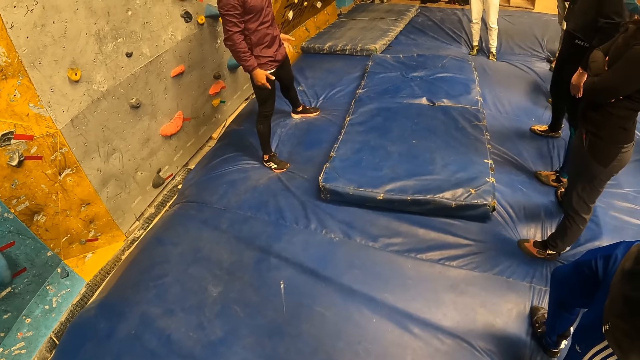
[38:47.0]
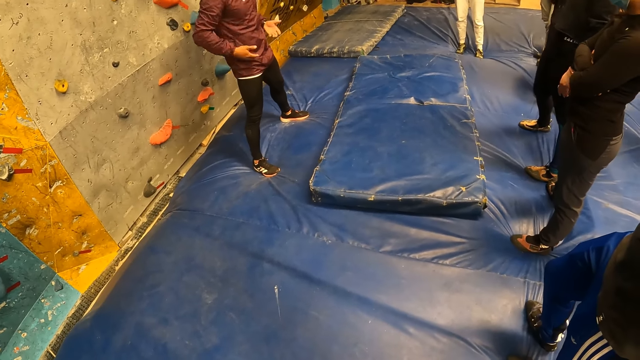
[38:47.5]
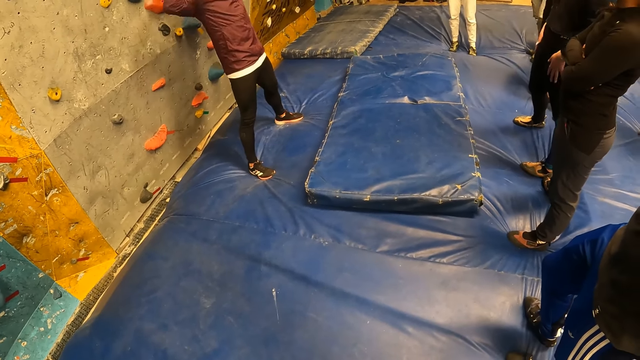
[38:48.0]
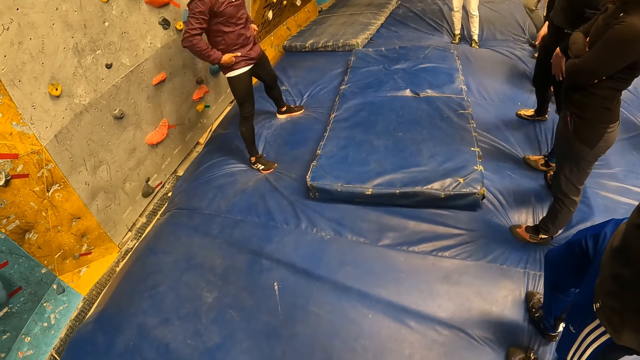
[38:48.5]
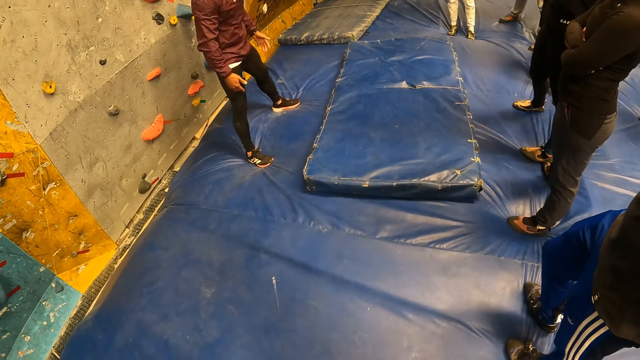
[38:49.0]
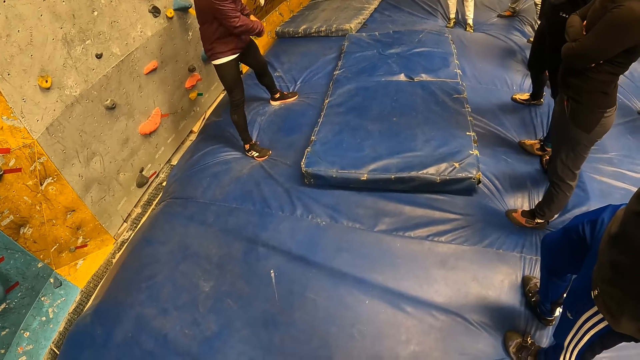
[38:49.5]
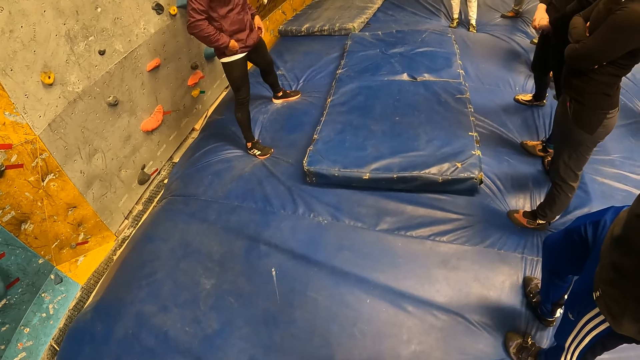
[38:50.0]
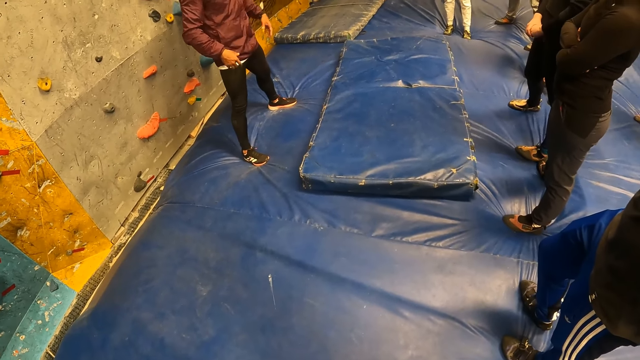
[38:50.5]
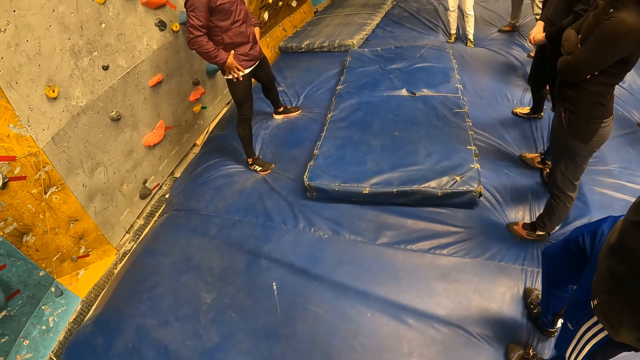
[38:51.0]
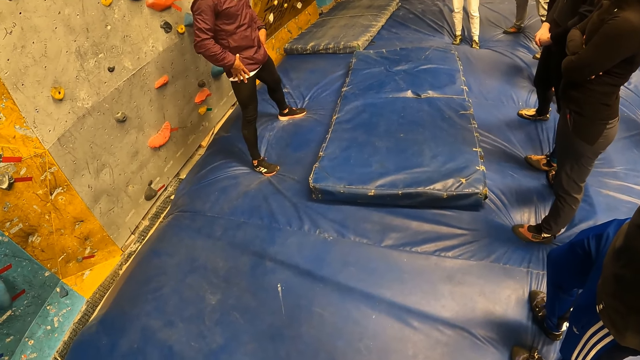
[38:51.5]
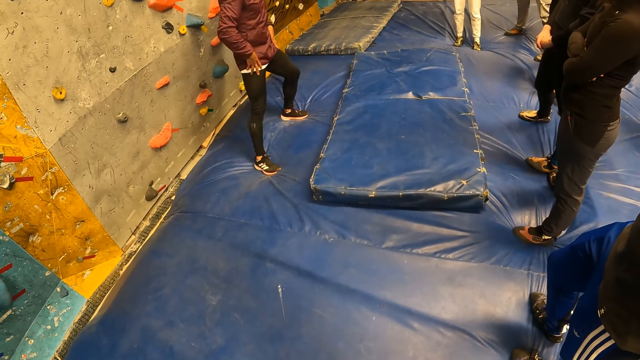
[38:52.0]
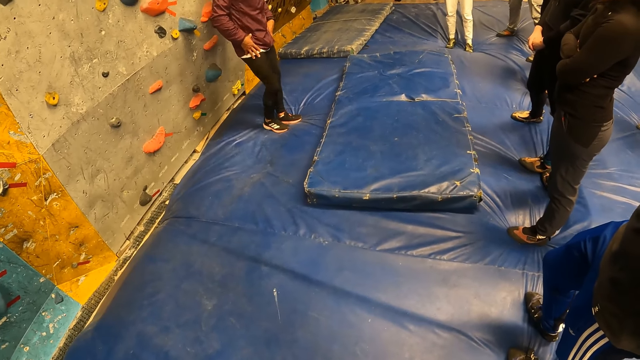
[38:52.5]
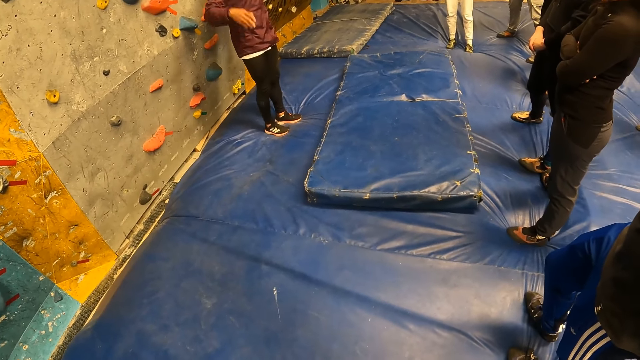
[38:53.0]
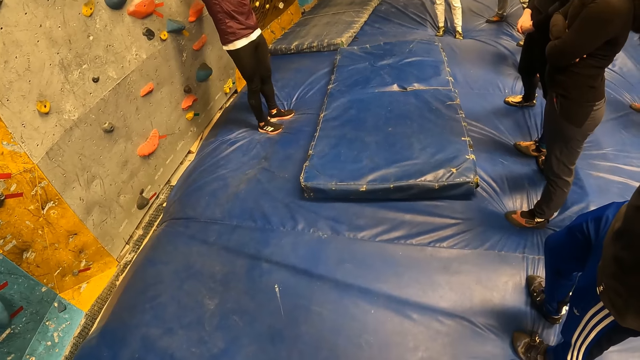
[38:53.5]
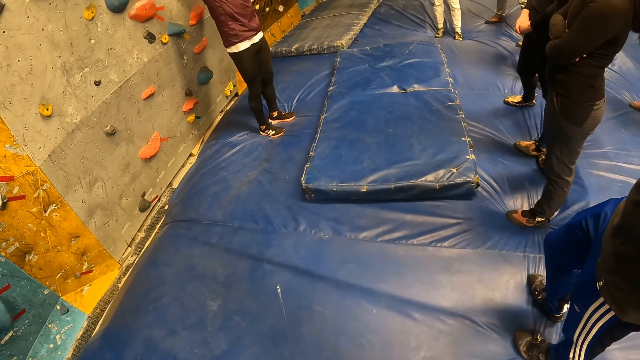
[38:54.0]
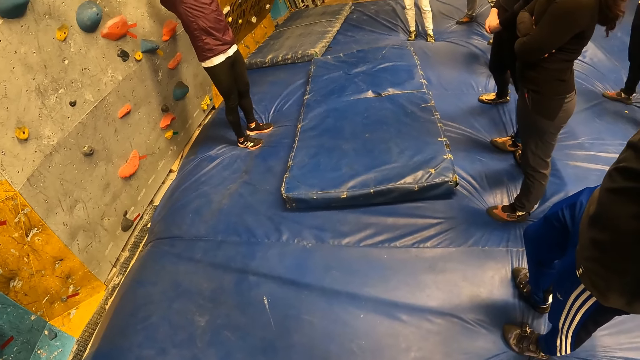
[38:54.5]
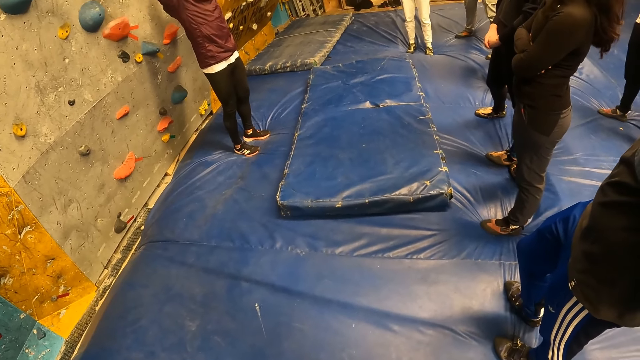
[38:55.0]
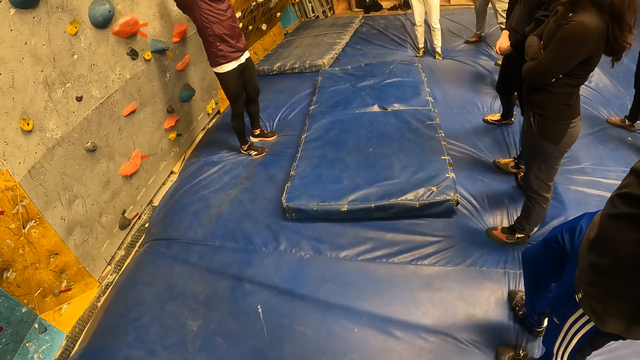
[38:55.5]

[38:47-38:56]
The man places his legs together. He raises his hands.

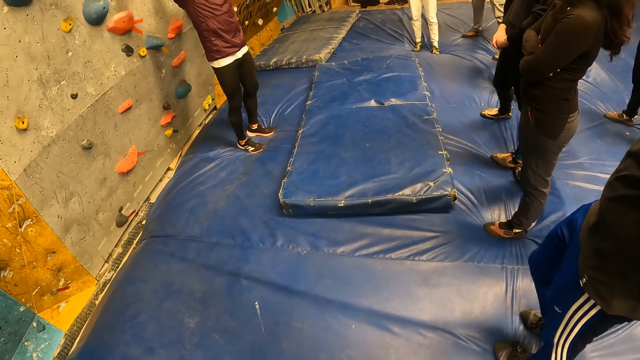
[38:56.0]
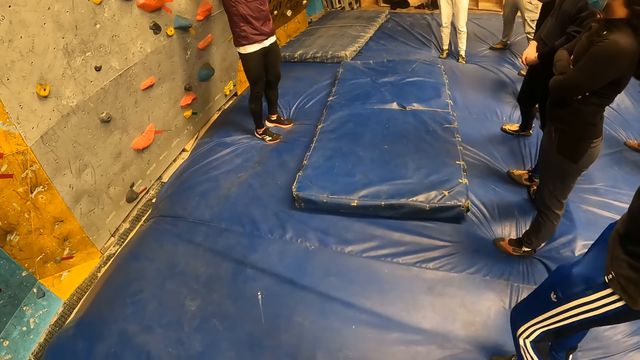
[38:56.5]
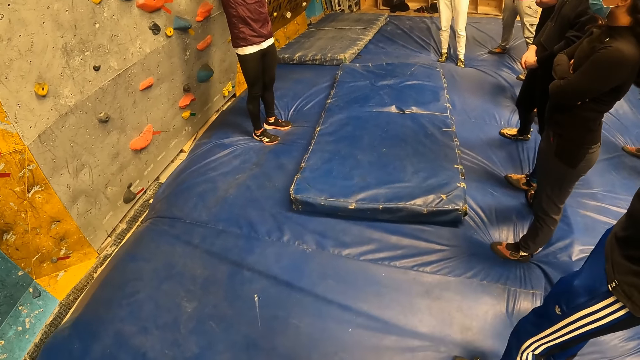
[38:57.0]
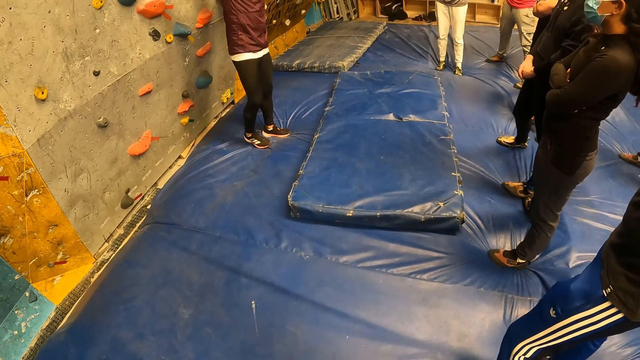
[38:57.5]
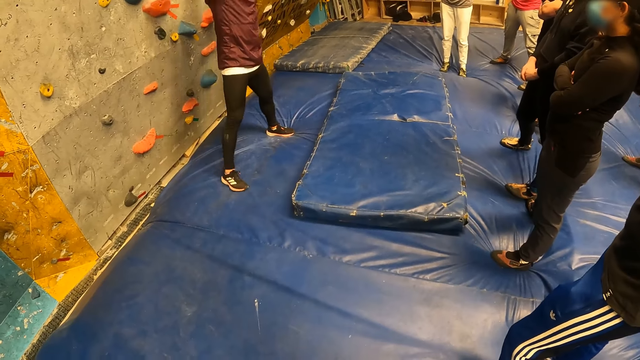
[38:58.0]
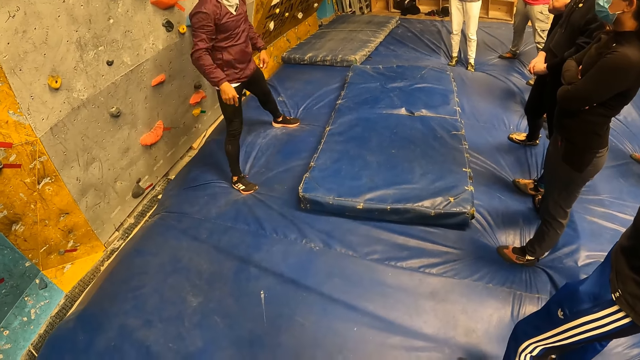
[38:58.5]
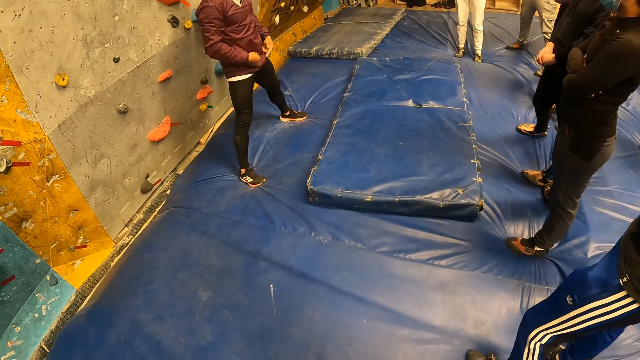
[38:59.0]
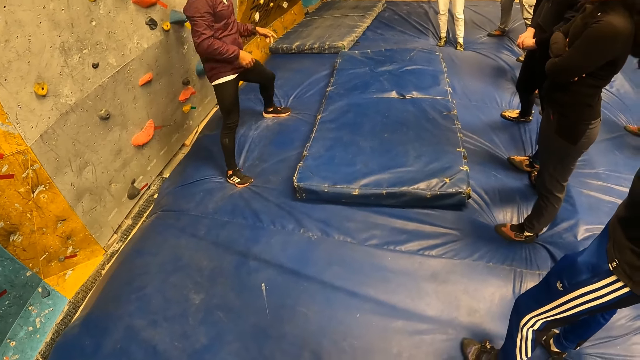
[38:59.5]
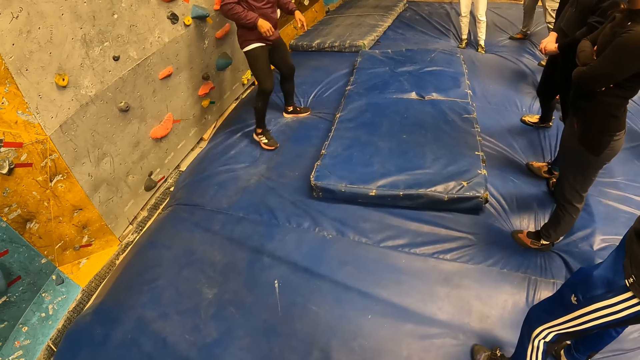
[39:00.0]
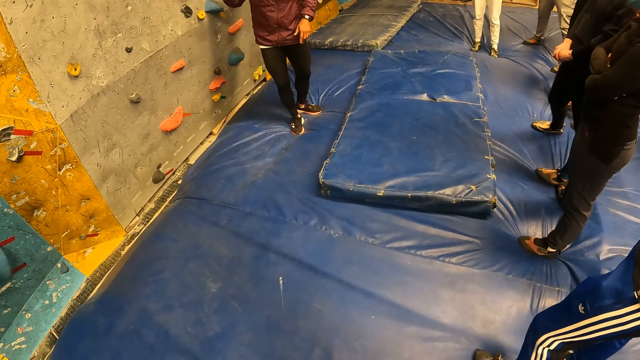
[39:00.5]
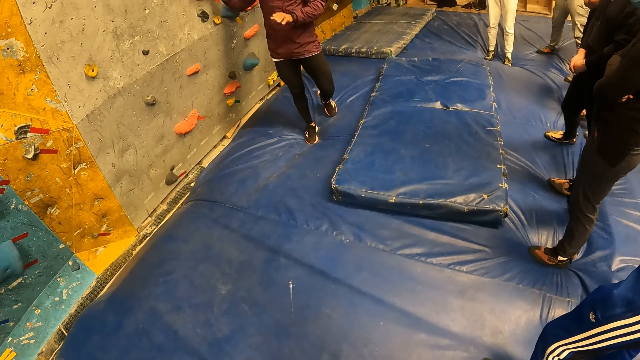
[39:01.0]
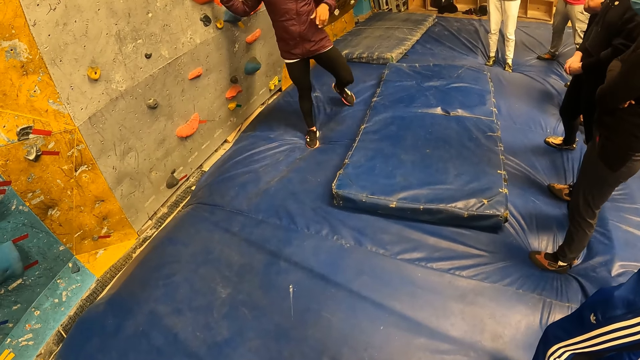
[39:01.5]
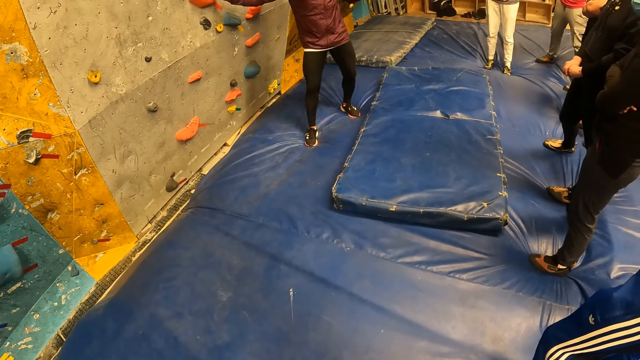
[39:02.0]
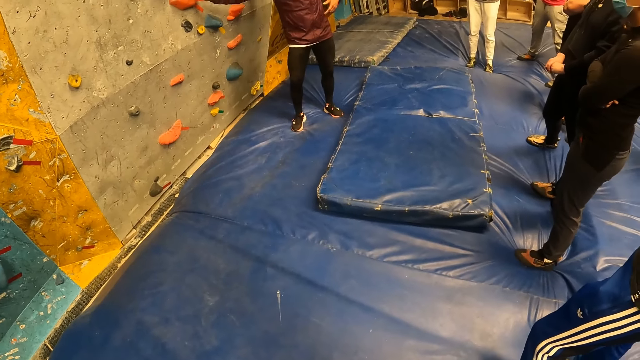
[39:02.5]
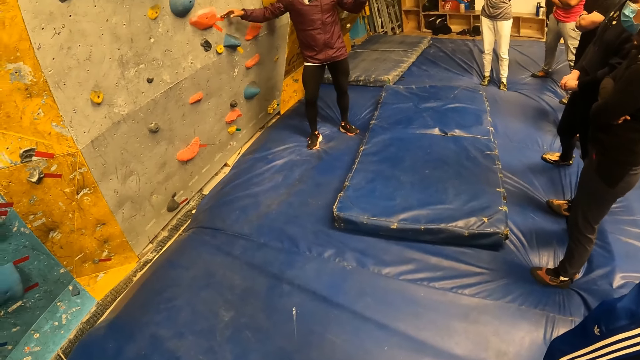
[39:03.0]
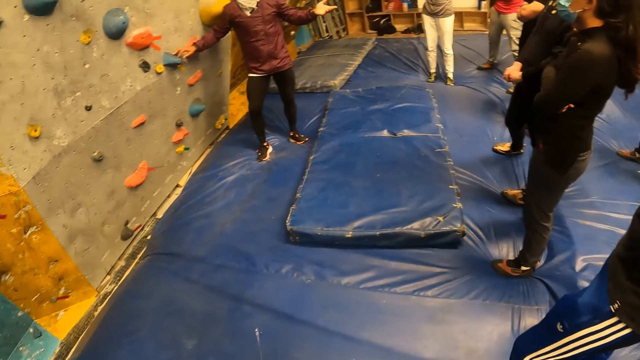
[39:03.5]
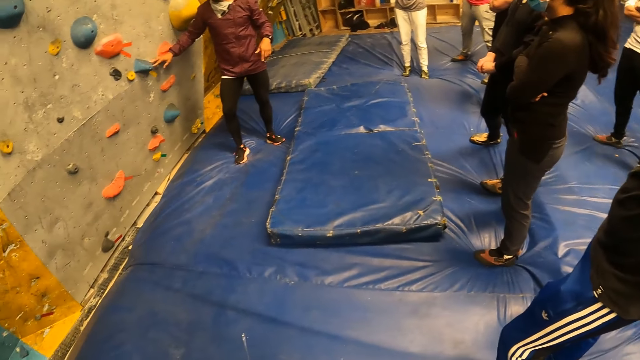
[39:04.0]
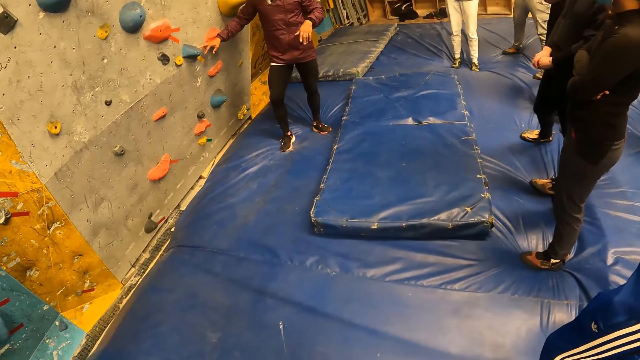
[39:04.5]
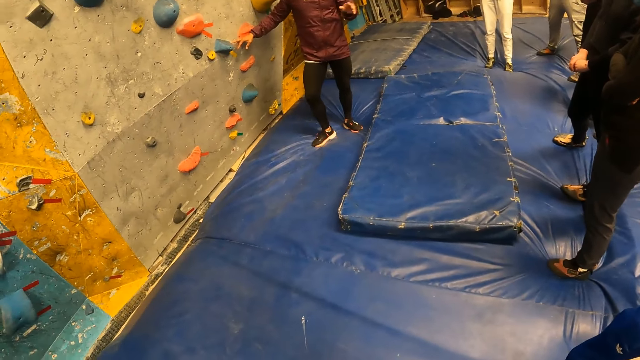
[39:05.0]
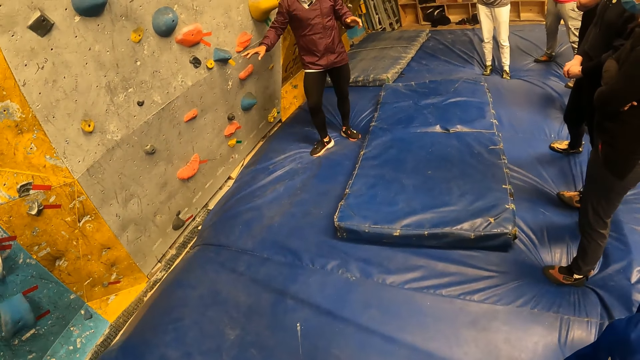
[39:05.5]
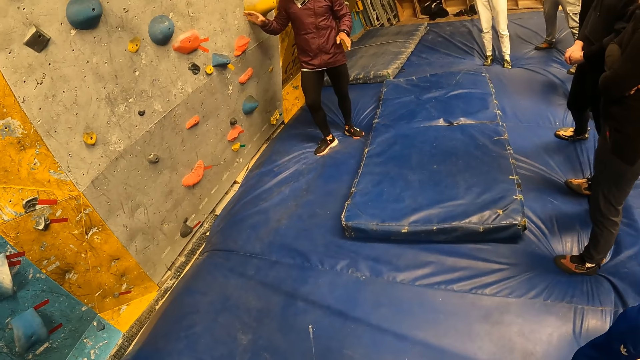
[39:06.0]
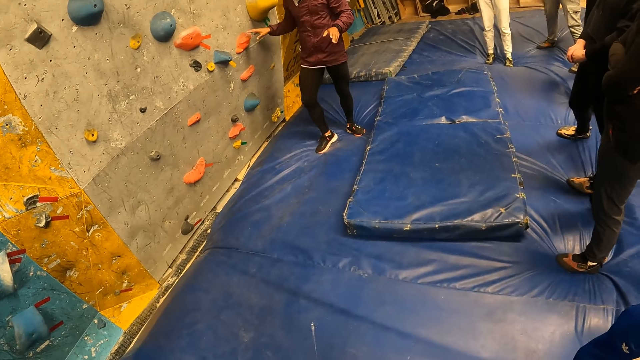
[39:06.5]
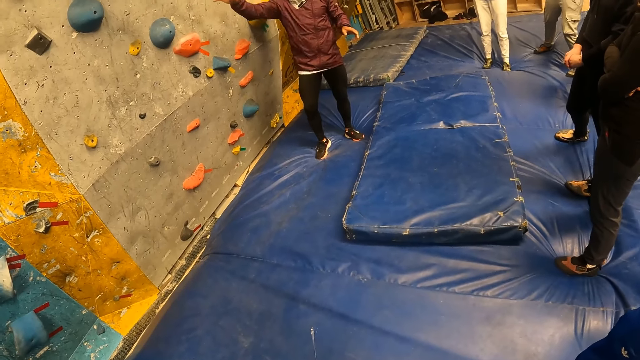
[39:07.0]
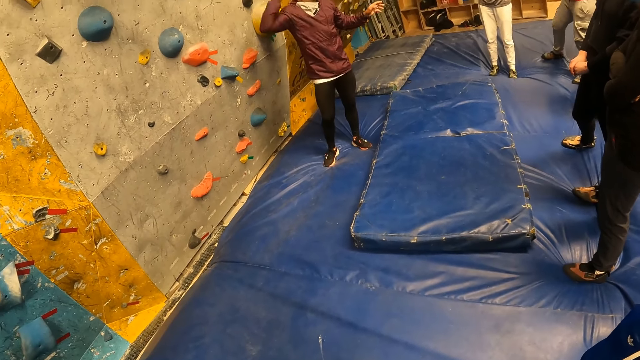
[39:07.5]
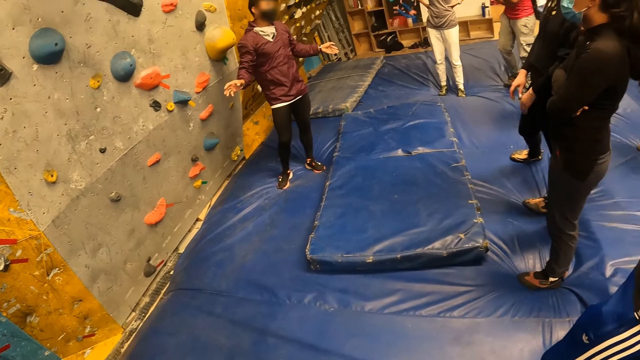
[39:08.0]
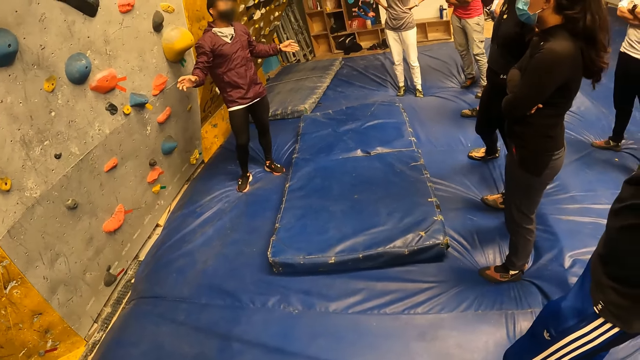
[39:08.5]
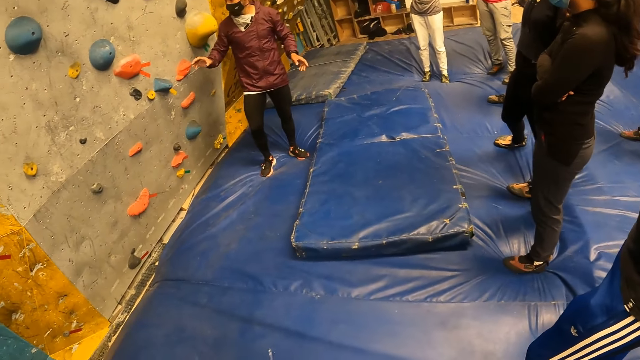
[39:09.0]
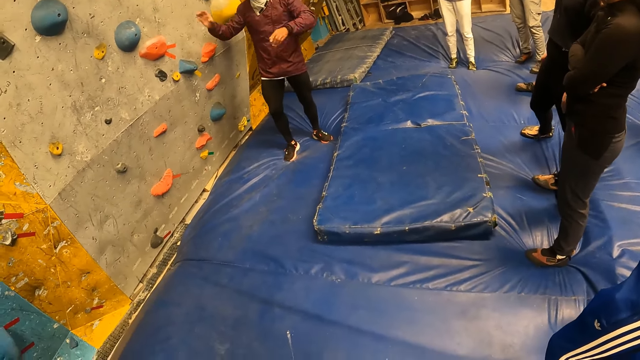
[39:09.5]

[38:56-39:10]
The man spreads his legs on the mat. He lowers his hands. The man touches climbing holds on the wall with his right hand.
